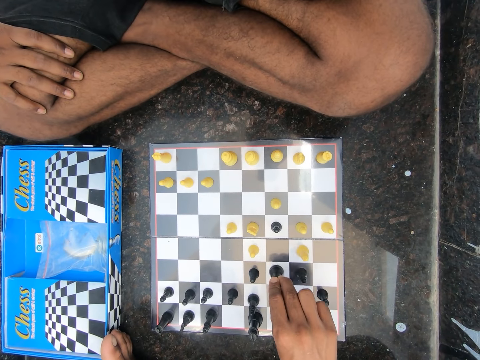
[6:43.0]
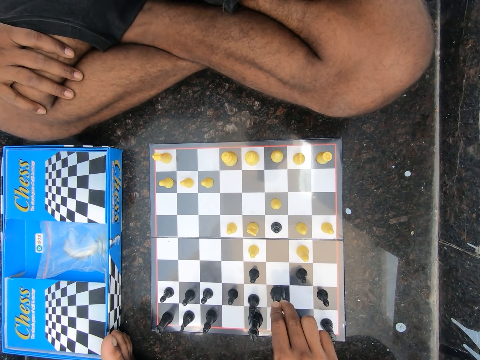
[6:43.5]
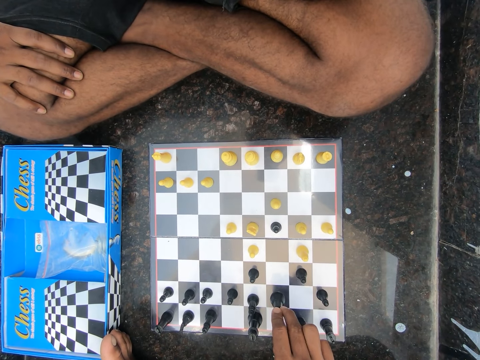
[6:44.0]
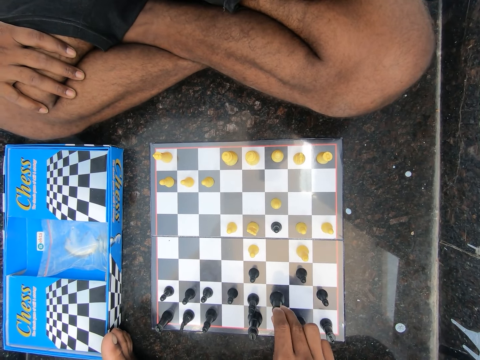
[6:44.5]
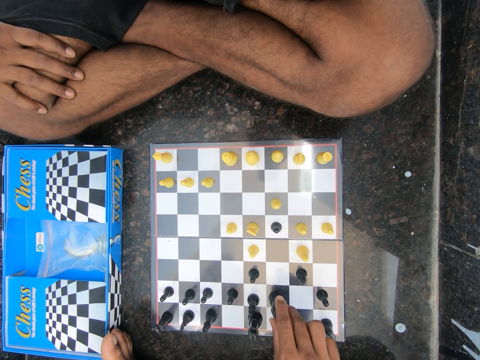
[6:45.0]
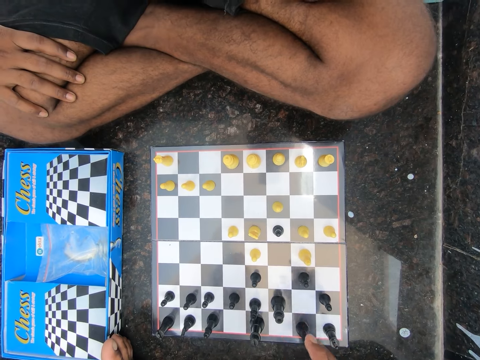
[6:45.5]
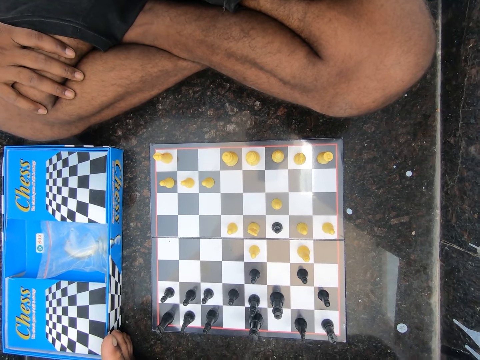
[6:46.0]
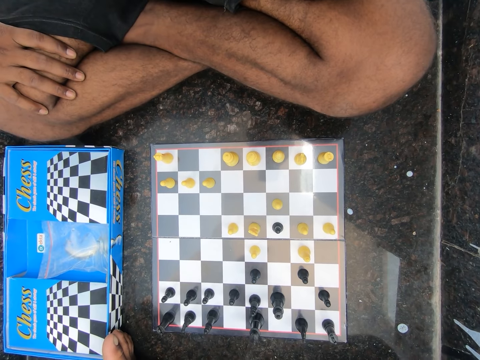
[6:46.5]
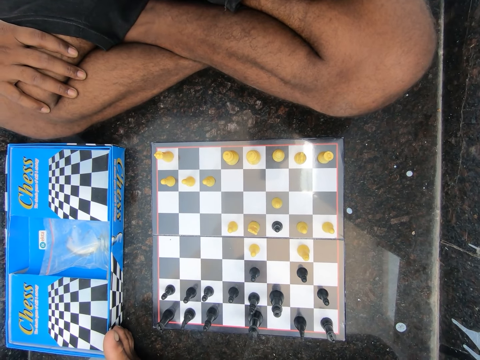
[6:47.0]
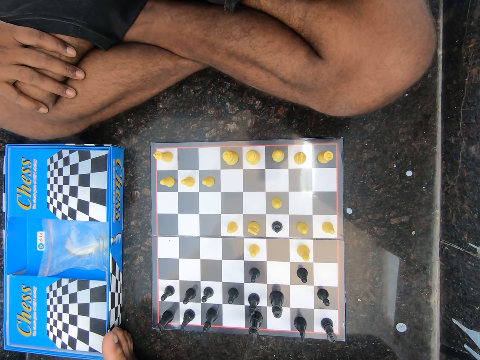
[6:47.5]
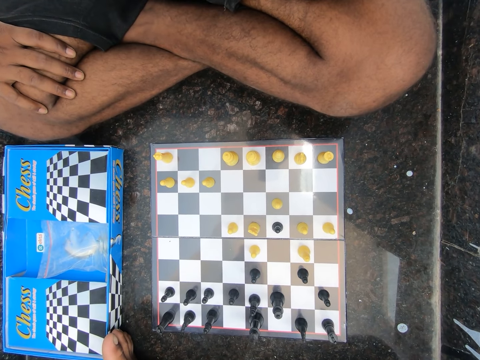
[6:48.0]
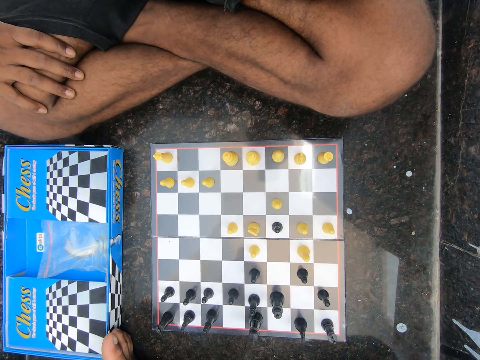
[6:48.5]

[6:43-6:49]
A man moves the chess piece.

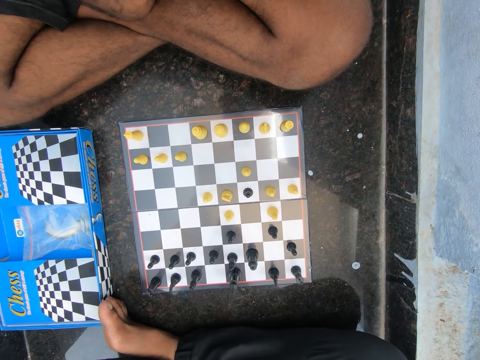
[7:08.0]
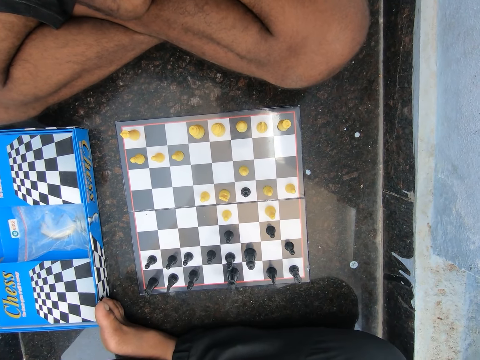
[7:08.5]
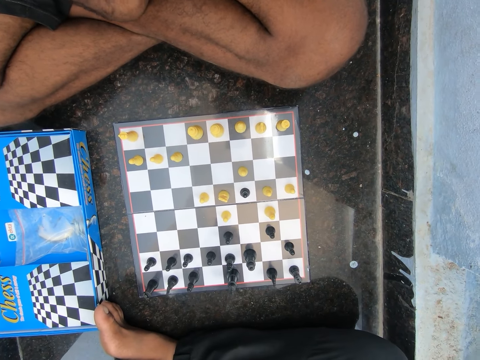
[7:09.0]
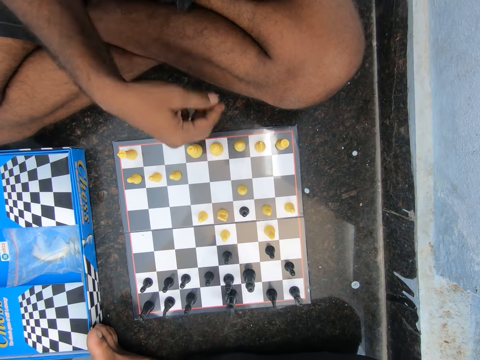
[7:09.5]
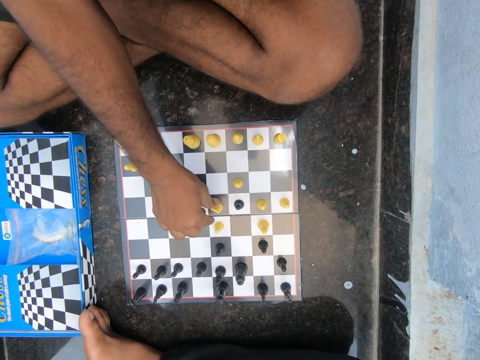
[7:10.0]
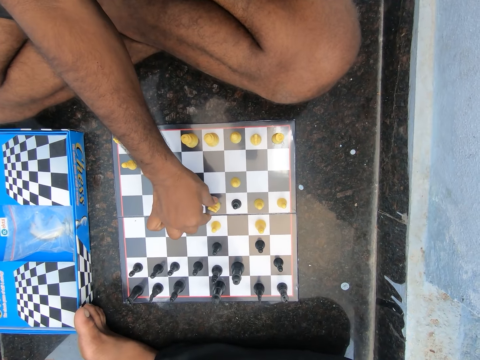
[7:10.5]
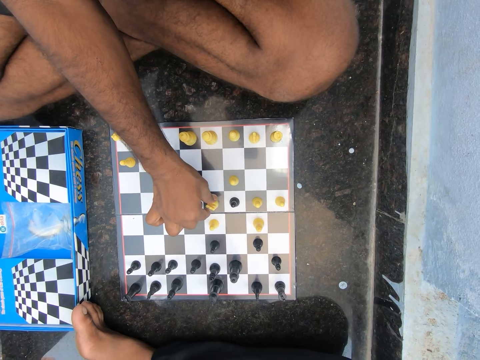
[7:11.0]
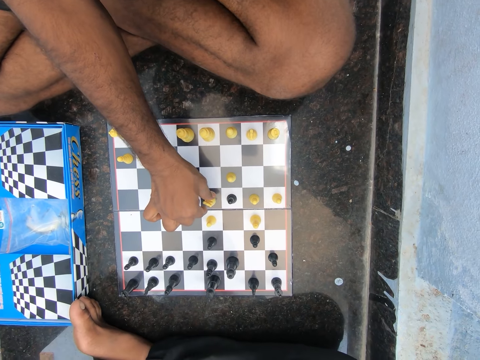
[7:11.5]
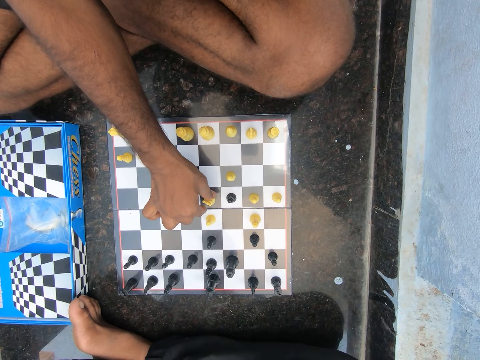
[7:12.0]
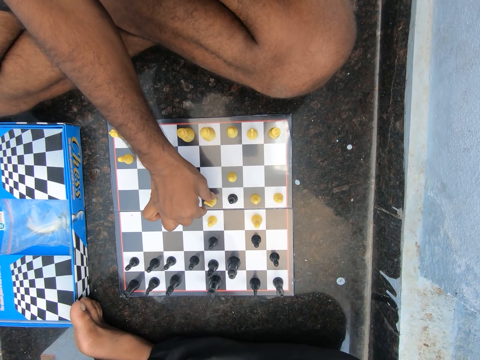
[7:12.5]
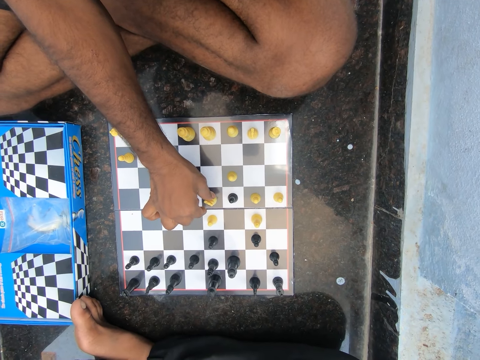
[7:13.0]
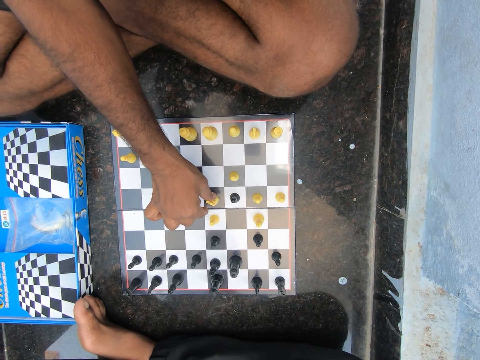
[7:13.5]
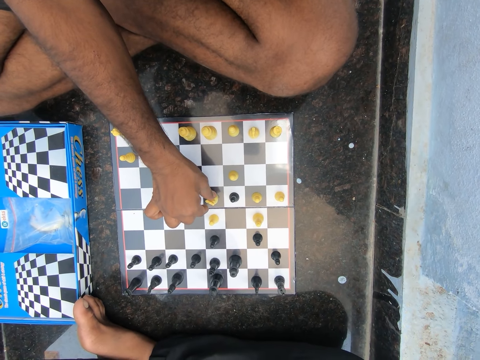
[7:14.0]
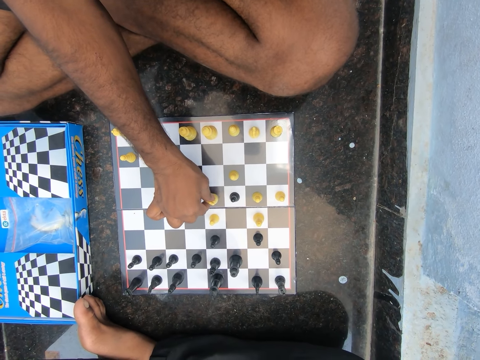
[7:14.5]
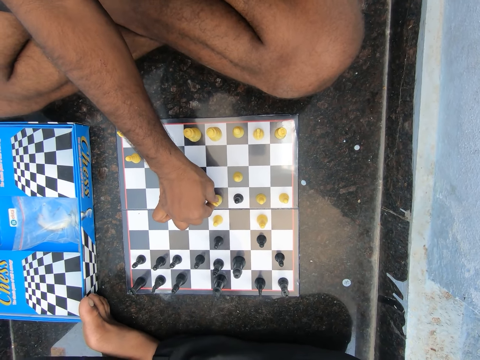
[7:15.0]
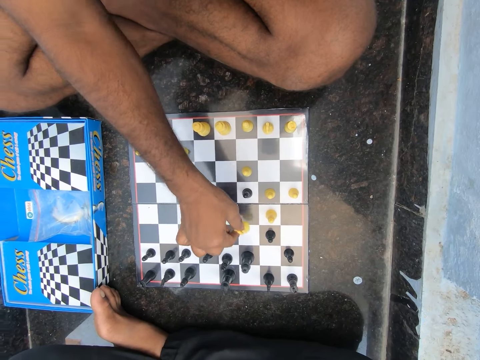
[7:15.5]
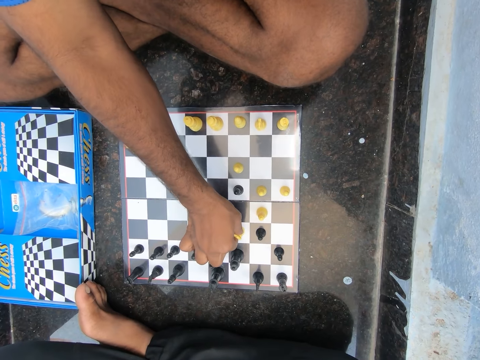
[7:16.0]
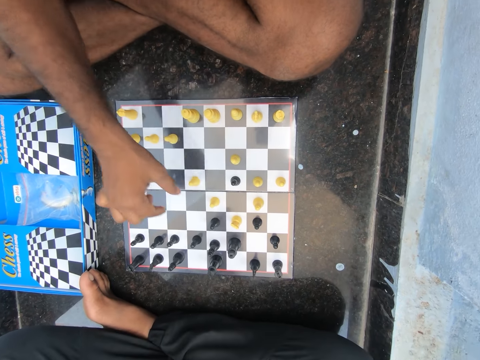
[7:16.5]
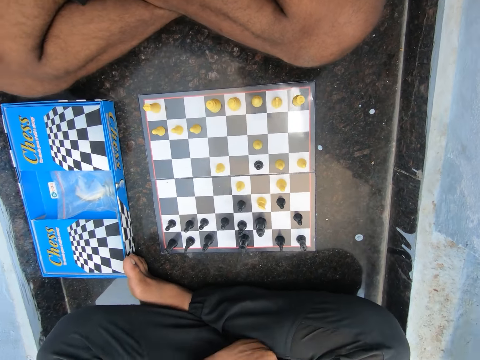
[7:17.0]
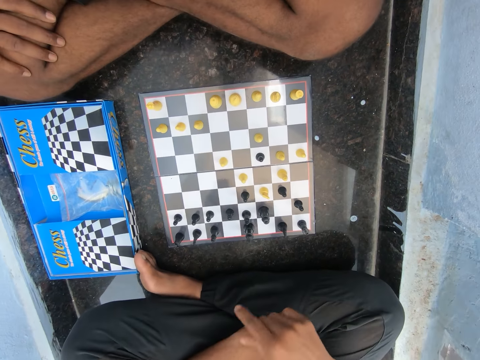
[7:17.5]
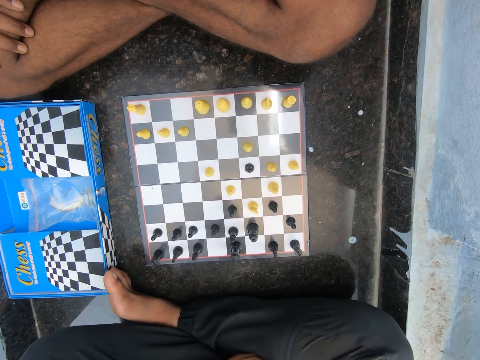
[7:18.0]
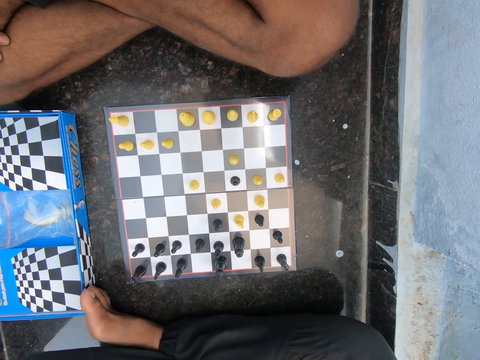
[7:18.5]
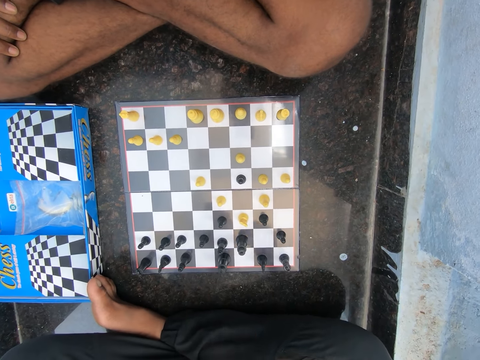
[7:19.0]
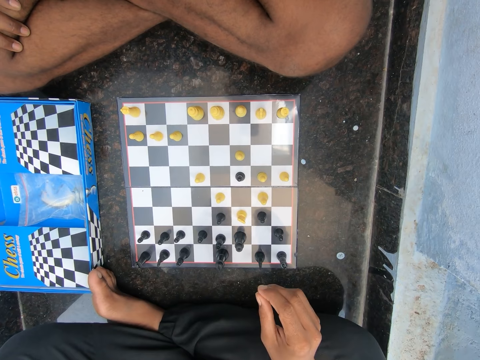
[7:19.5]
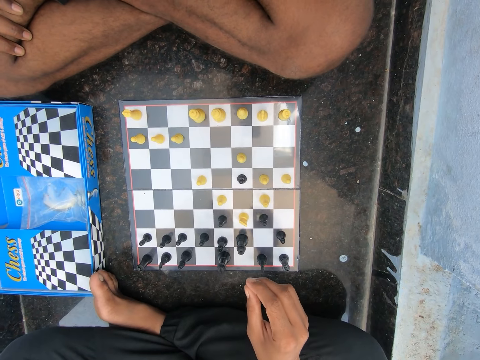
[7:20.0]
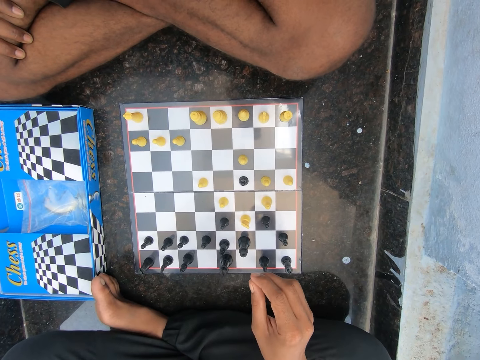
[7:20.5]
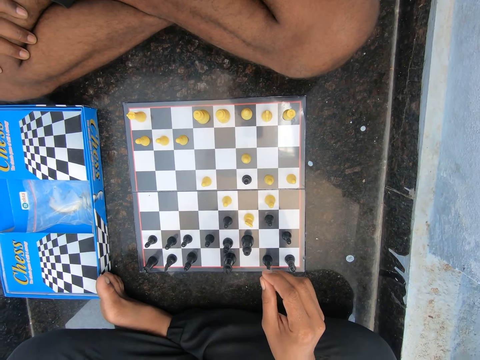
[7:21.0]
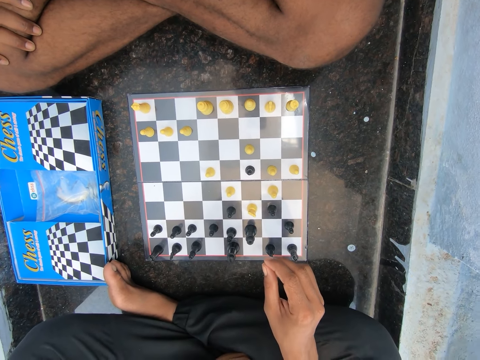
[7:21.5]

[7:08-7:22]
The camera wearer holds a chess piece. They move the chess piece. They discuss with the man.

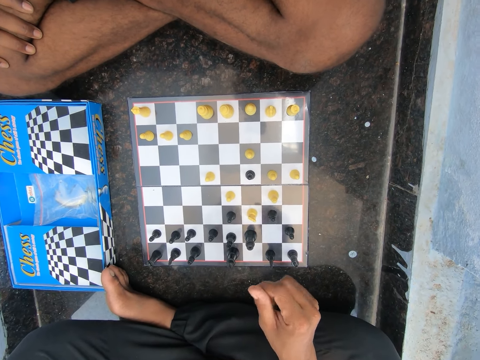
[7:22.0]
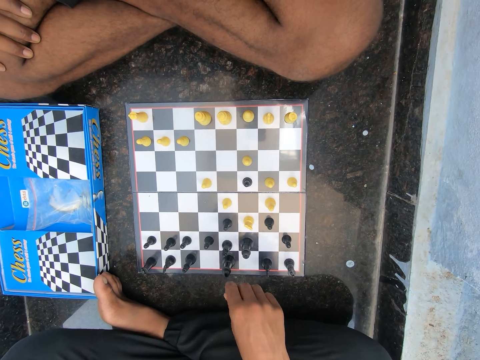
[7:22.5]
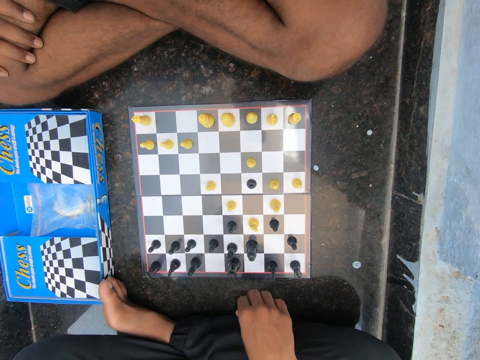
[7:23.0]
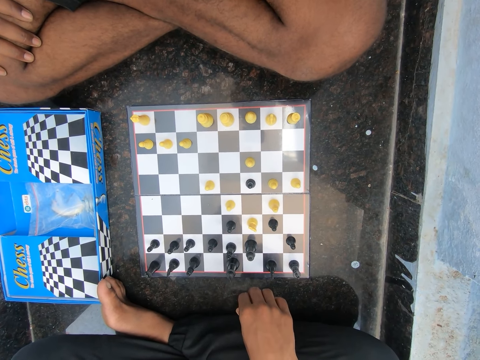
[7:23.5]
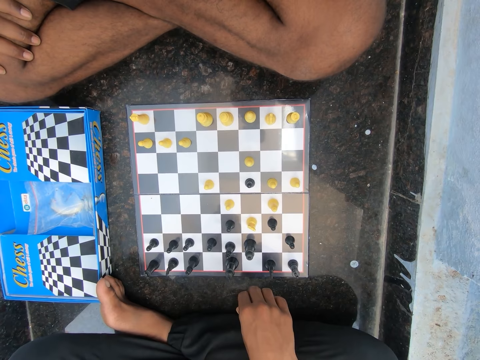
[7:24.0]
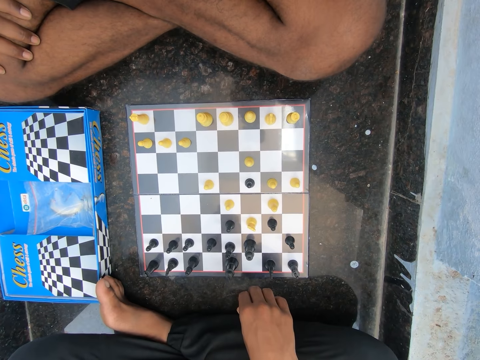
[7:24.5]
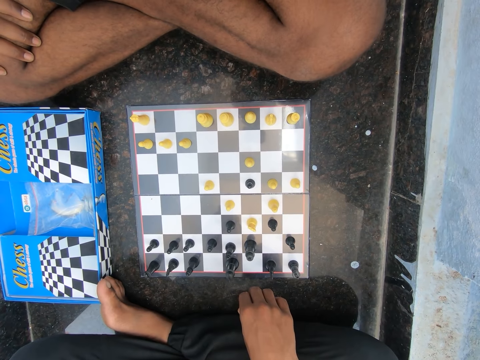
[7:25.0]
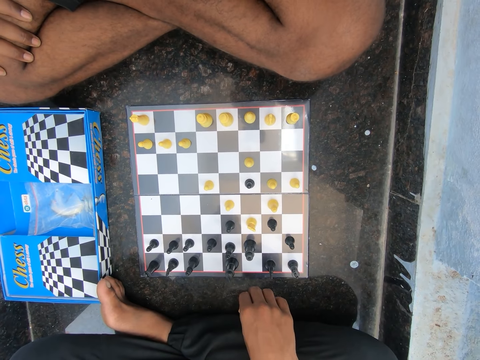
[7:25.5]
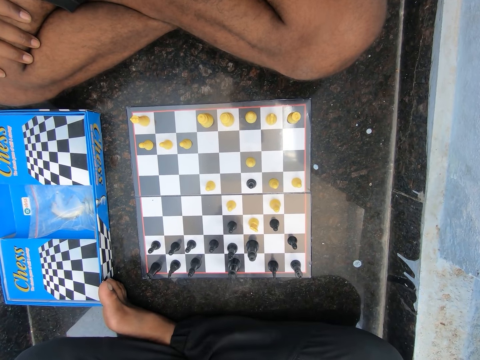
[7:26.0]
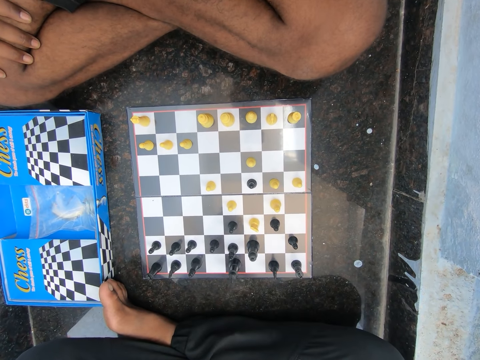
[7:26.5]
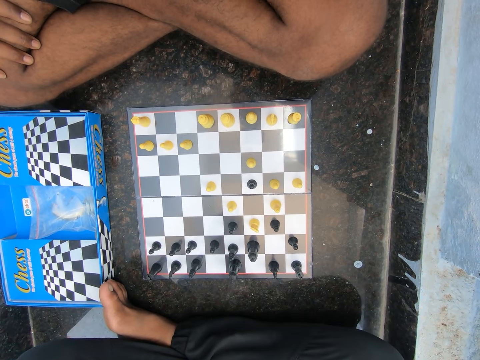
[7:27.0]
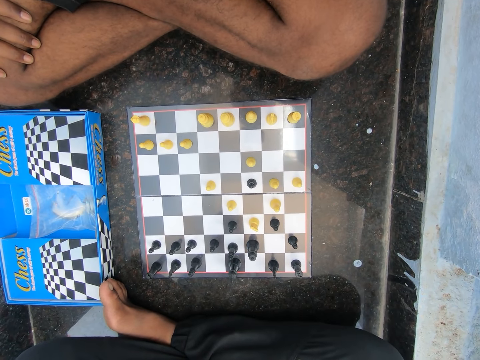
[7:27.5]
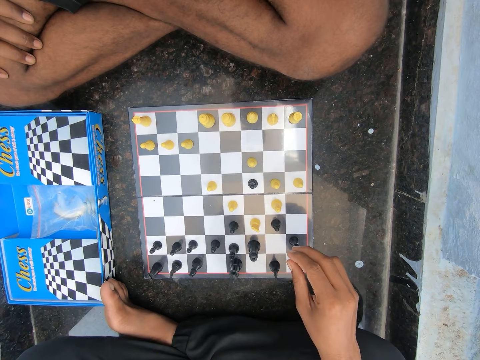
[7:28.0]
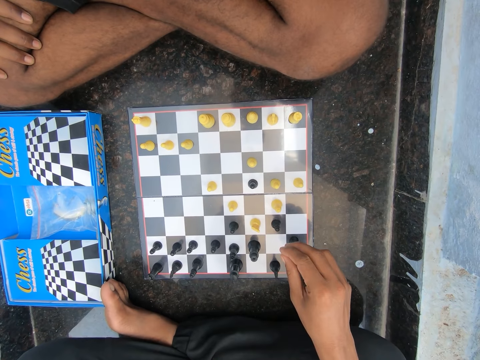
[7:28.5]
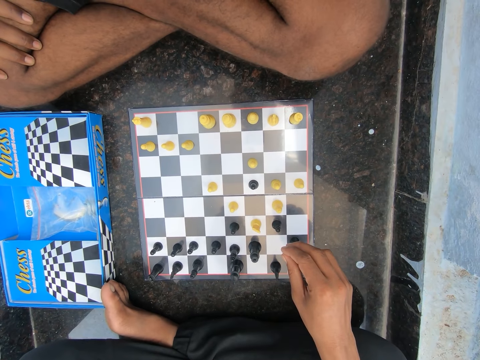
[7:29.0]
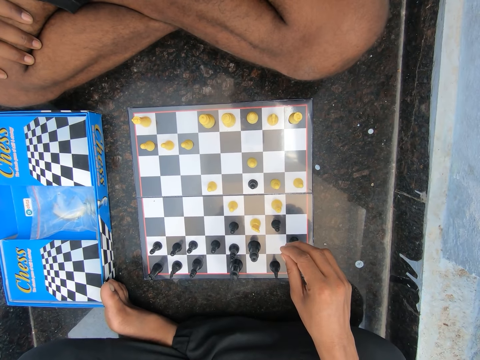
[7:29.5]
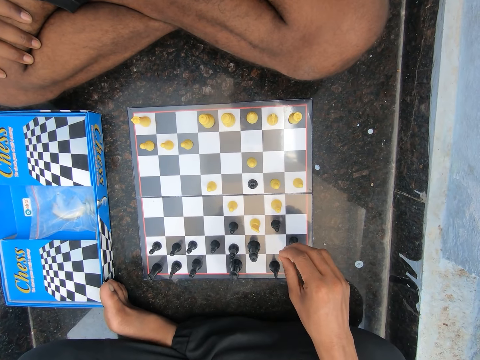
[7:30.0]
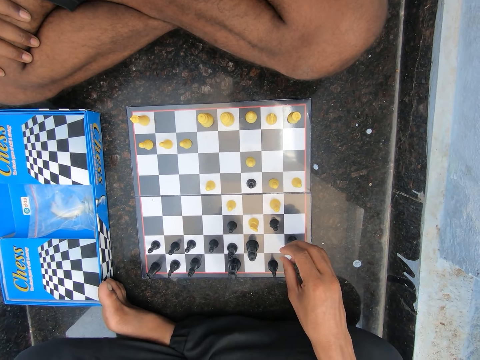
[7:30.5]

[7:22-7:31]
The camera wearer plays chess with the man on the floor in the room.
